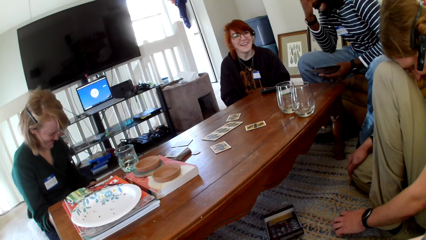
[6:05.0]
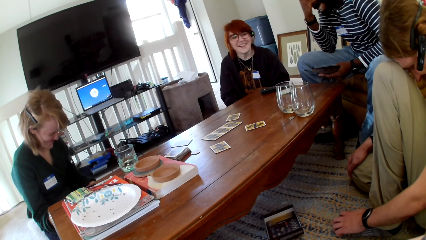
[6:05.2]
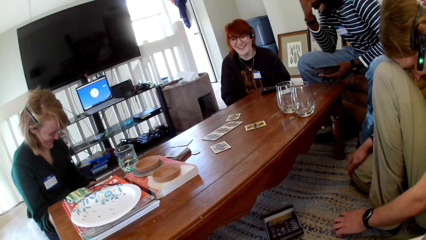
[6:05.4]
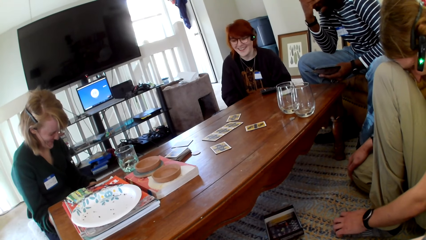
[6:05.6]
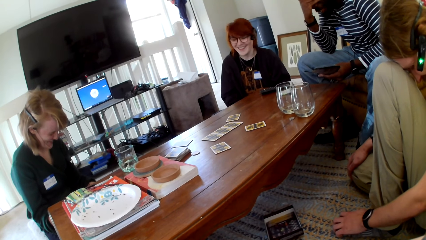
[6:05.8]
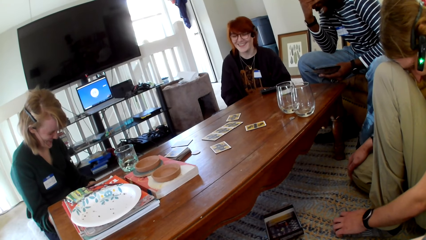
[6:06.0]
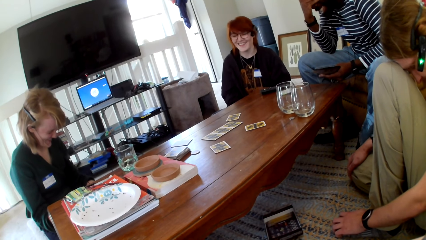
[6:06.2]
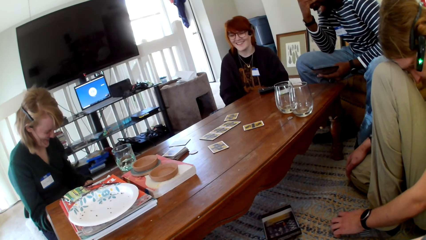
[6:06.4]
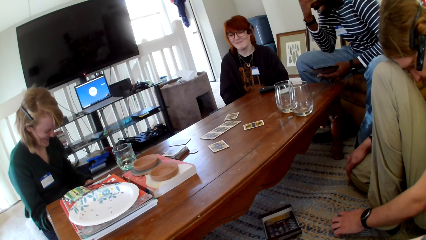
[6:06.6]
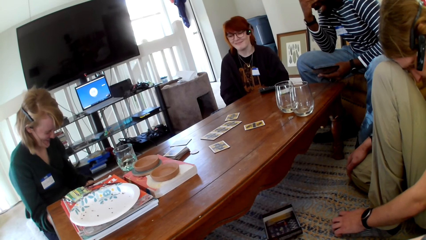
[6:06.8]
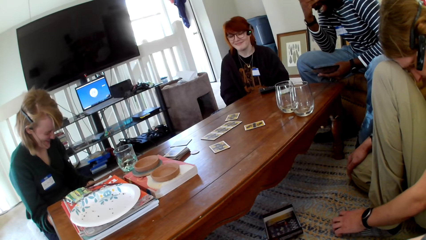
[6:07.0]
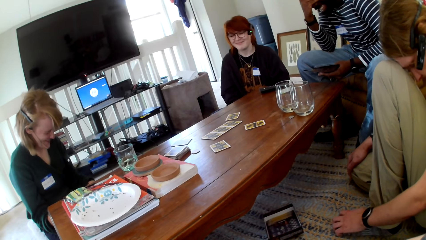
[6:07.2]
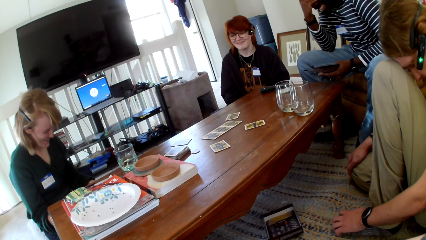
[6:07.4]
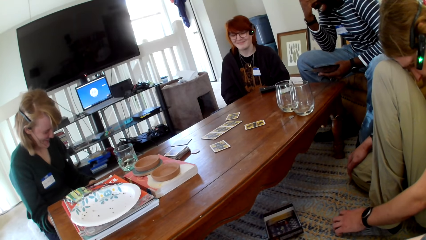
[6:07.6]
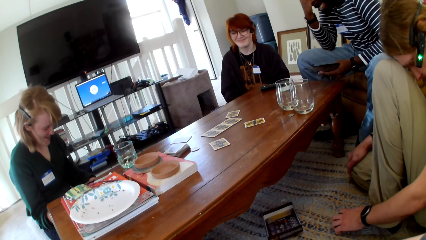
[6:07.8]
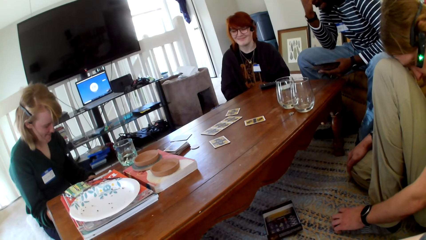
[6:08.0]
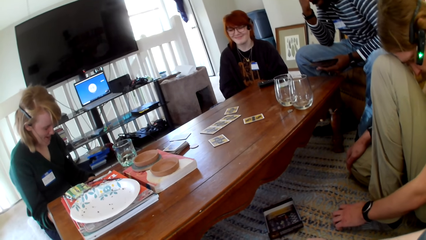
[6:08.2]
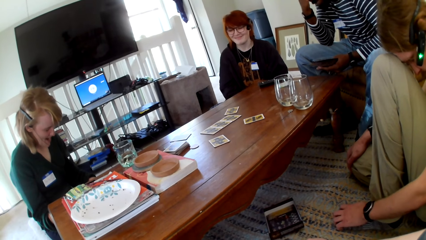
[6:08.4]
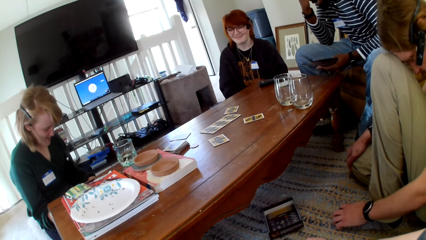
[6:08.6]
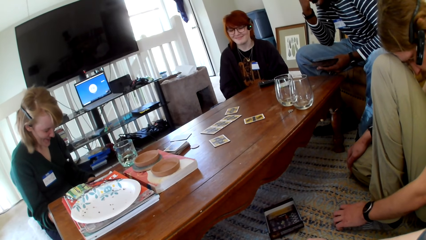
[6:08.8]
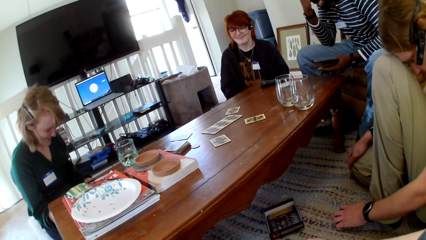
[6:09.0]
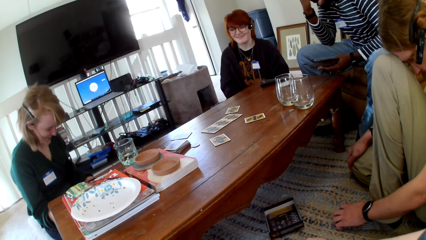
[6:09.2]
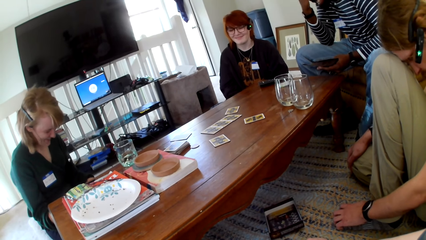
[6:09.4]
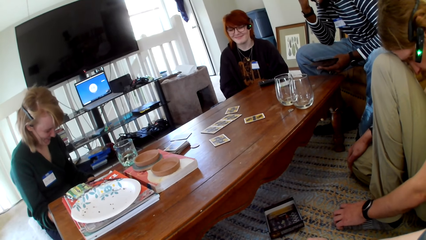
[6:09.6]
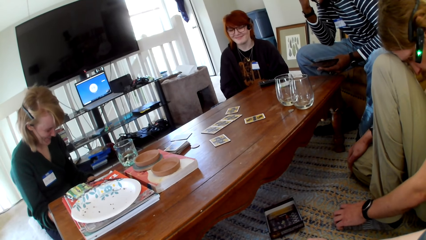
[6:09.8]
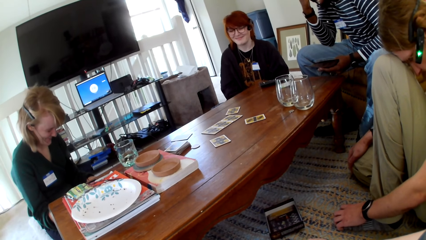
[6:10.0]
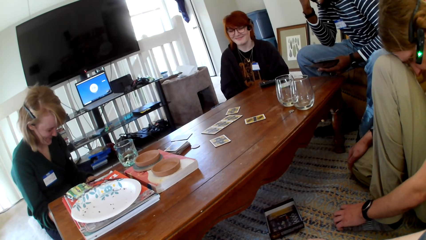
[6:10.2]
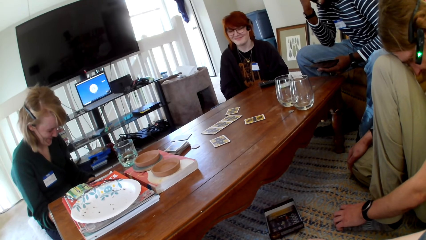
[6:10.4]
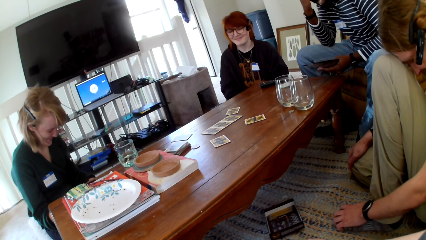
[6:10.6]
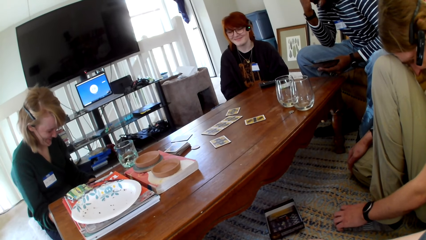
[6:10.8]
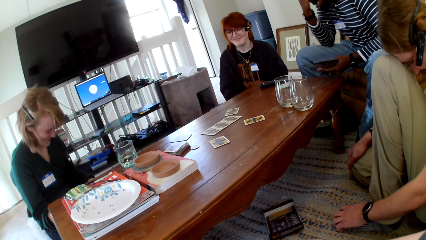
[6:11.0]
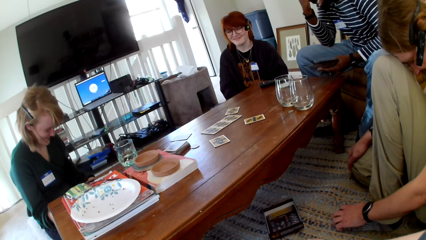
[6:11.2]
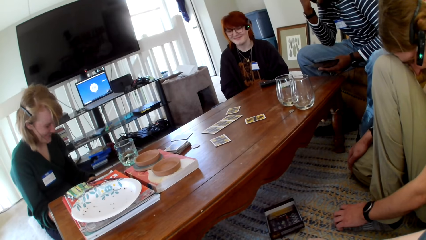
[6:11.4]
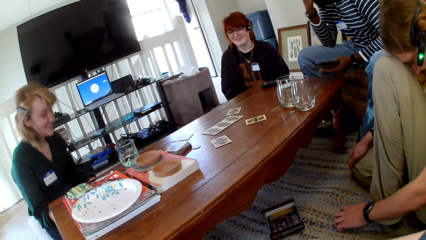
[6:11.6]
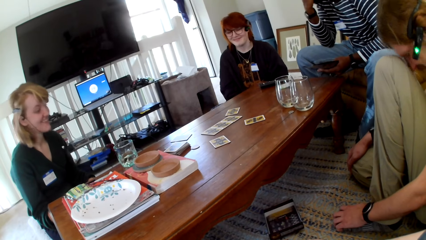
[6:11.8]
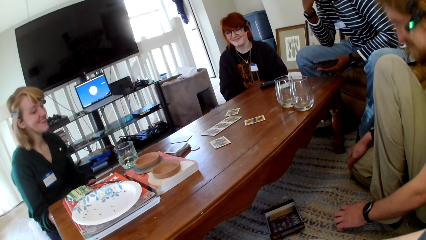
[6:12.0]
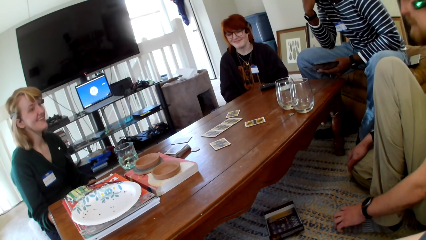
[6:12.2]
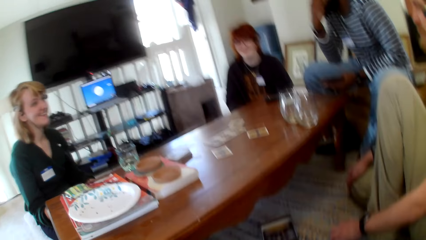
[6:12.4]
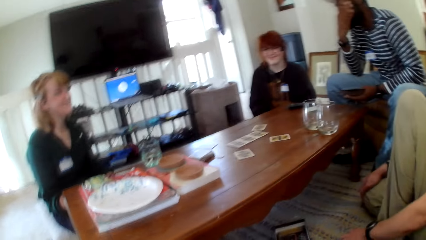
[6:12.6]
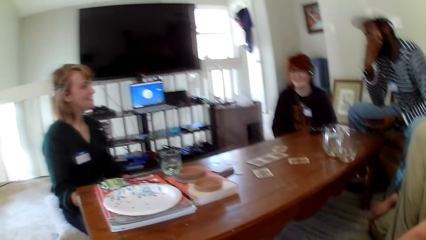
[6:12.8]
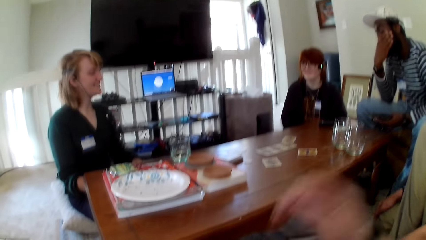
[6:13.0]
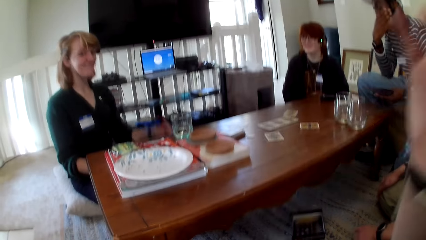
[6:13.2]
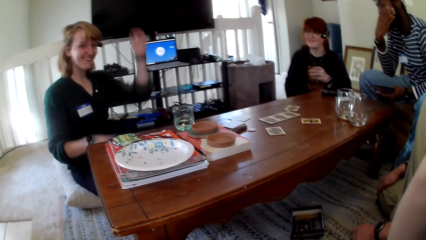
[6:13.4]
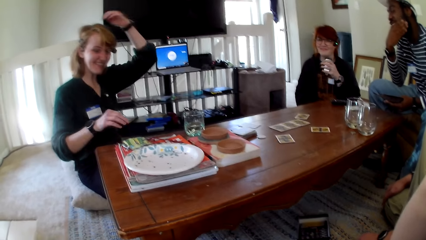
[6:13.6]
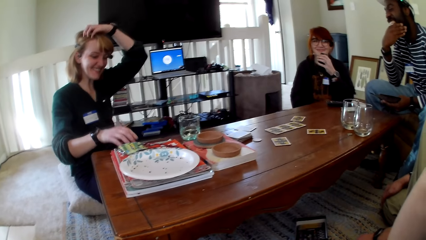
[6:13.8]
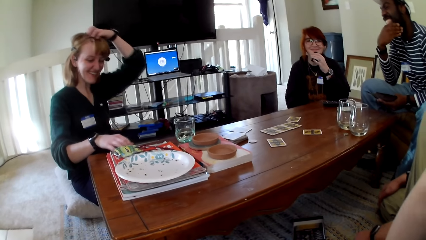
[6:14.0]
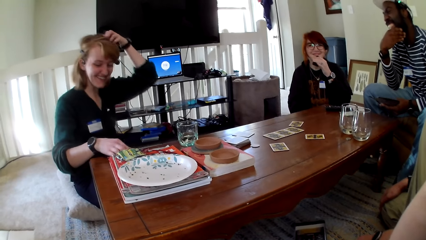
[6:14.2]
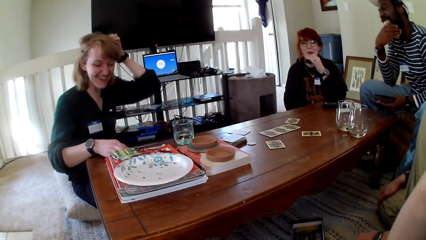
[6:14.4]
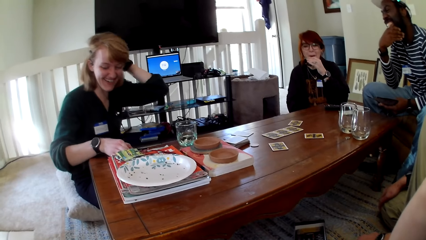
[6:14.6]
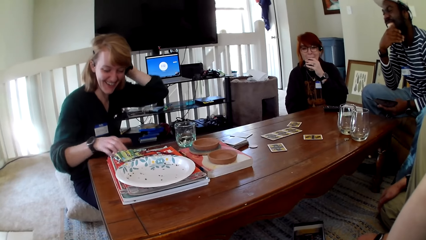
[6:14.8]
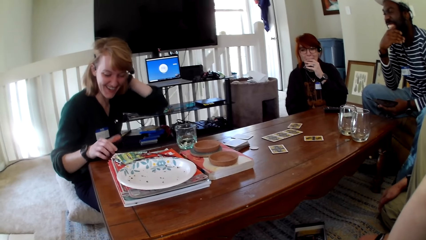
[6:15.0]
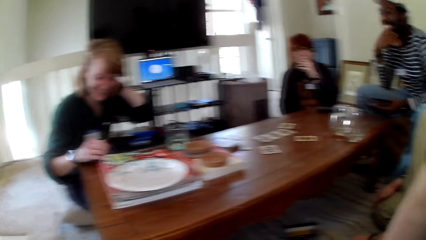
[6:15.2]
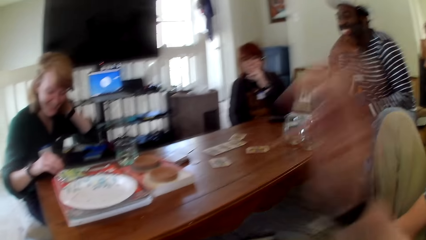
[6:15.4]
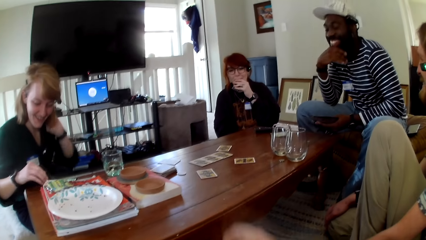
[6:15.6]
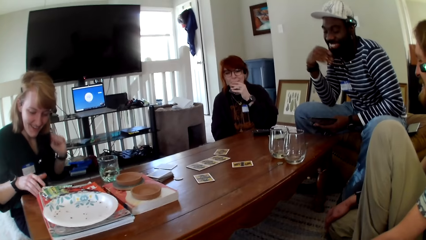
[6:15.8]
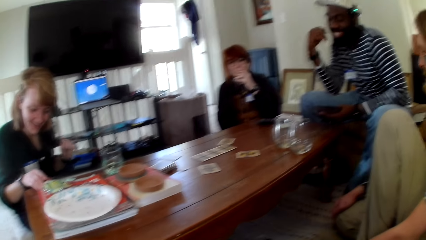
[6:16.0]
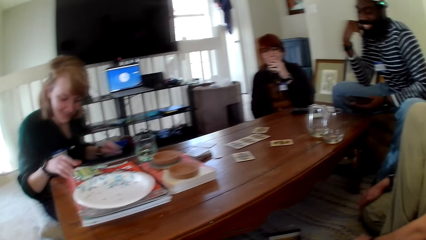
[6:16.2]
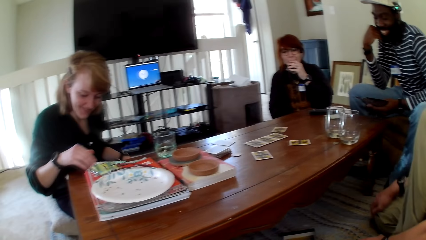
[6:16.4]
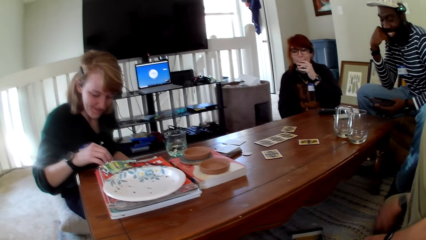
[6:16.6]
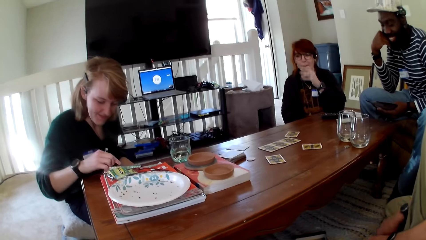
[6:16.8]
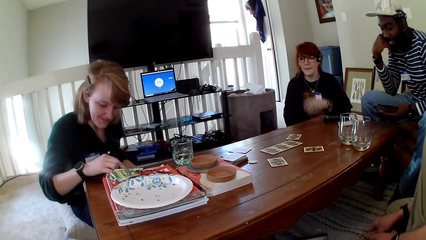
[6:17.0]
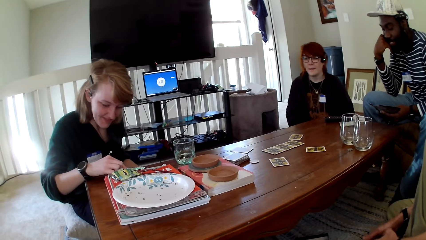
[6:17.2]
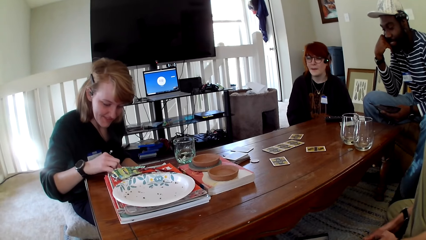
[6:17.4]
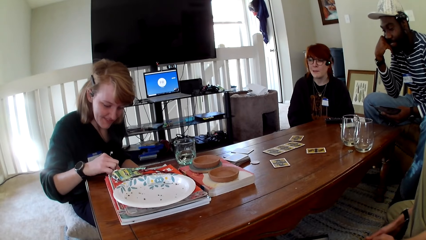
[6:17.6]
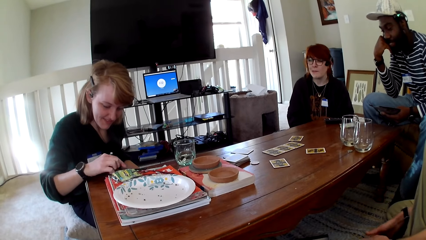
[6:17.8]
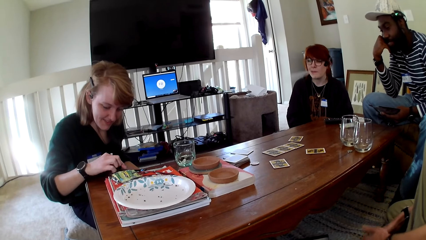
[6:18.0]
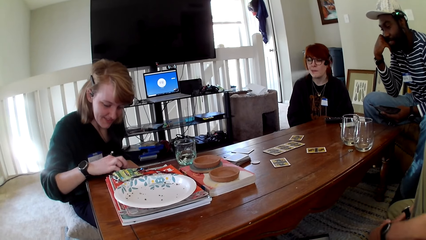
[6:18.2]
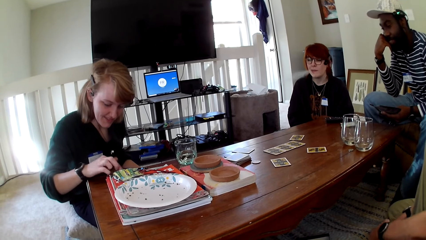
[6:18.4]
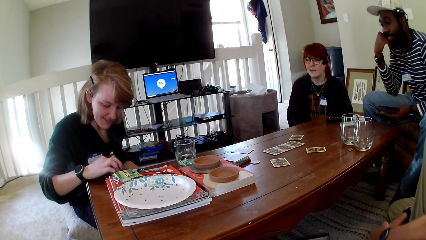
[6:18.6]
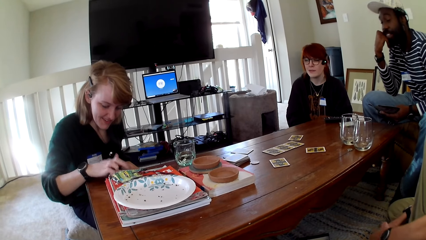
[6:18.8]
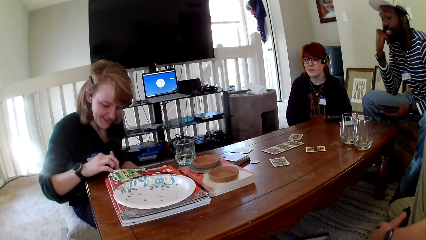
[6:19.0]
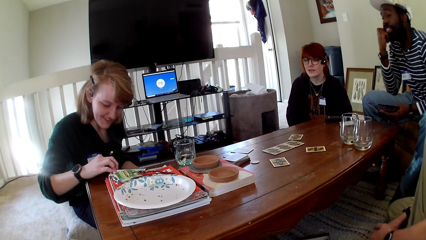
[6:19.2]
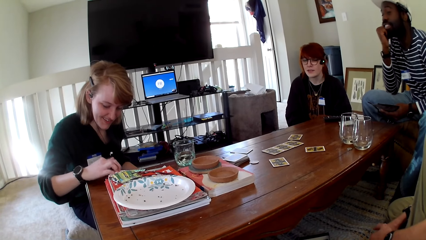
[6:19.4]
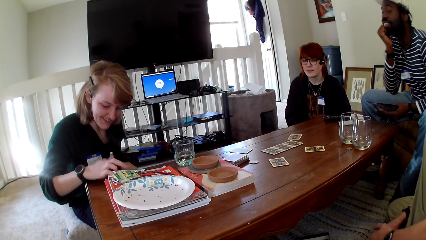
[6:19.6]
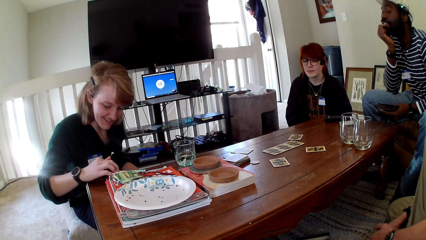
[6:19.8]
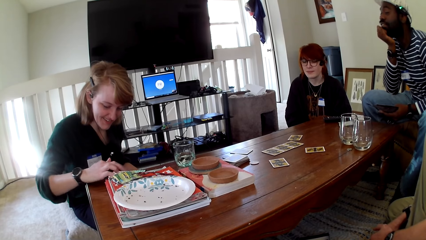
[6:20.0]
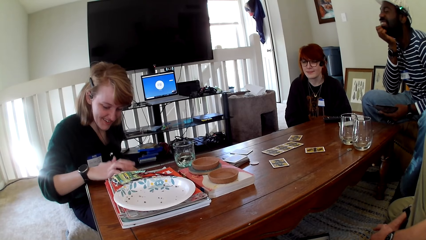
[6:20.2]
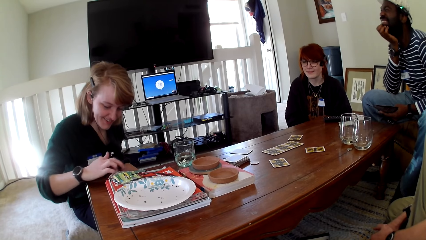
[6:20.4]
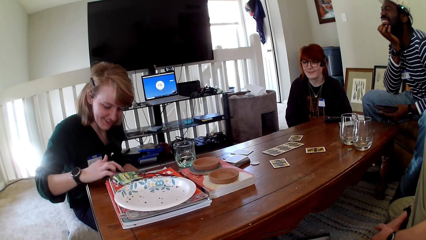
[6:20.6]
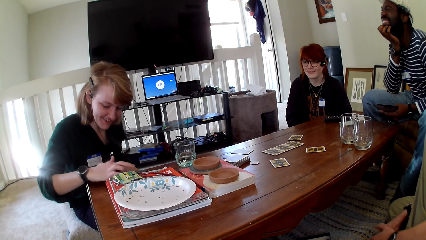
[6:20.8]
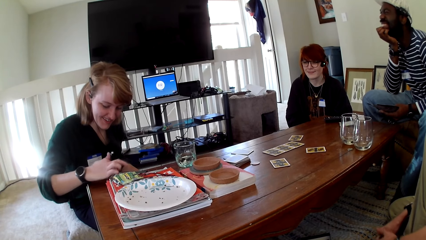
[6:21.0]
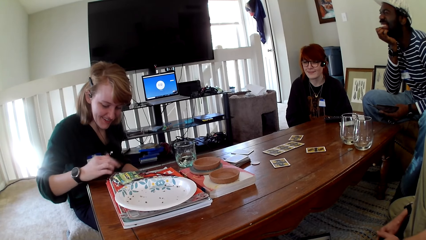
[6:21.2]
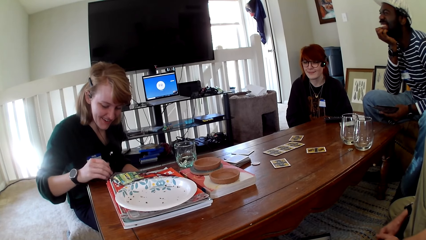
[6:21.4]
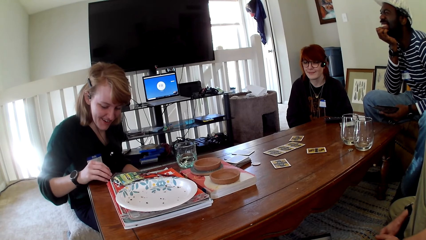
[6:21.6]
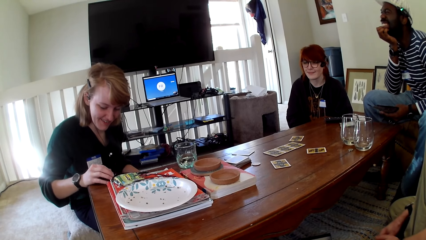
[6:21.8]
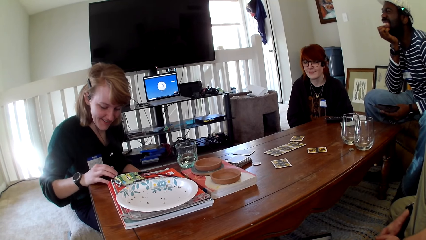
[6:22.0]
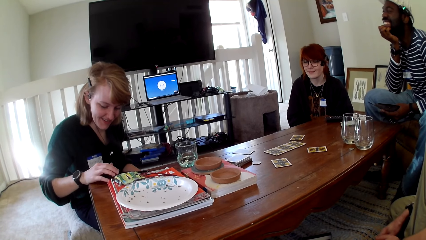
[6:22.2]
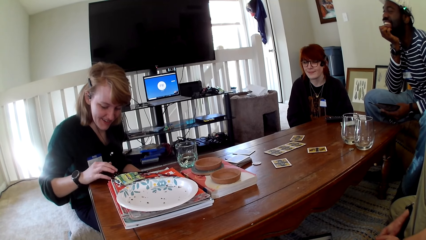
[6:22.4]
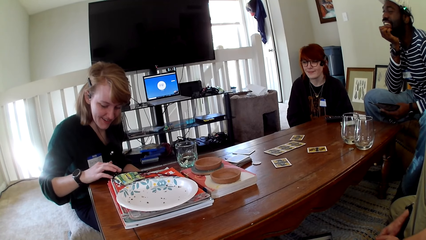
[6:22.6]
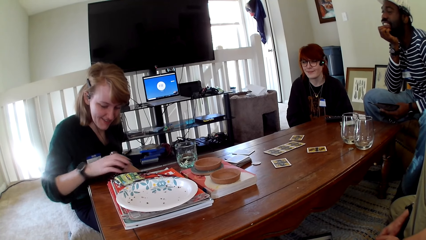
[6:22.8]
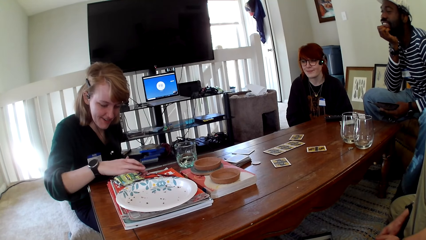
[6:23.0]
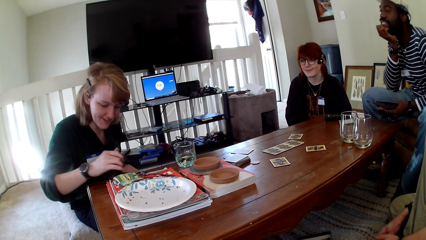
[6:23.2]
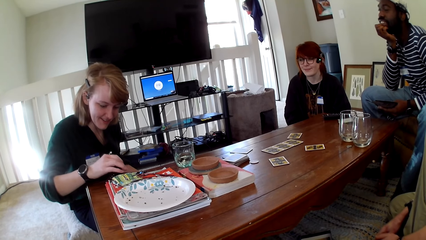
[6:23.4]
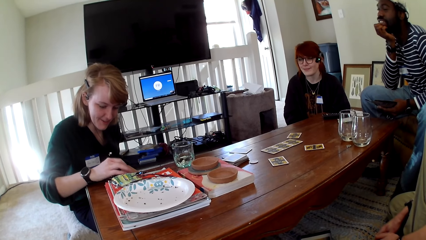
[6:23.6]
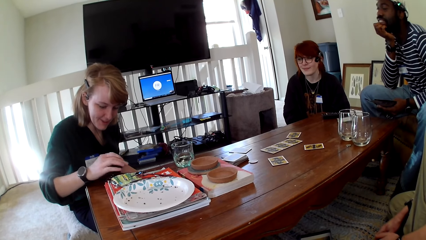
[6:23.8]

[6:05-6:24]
A person touches the head. A man holds his mouth. The camera wearer lifts his hand. A woman pulls her hair. Another woman smokes the vape. The first woman operates a phone. The man laughs. Another person touches the phone. The man holds his beard. The first woman operates the phone.
